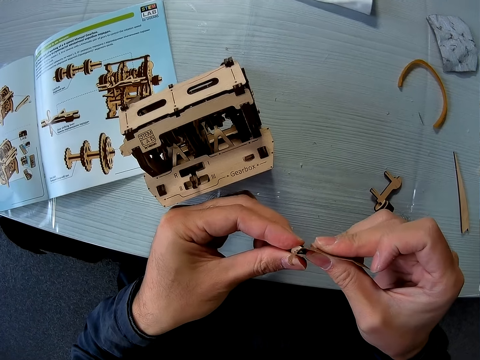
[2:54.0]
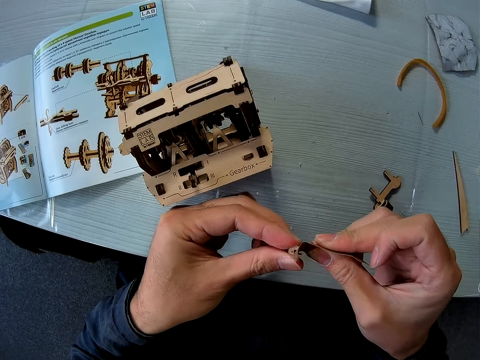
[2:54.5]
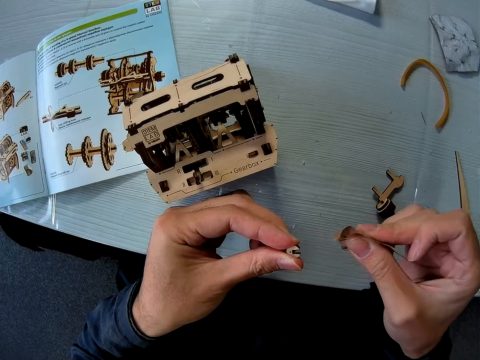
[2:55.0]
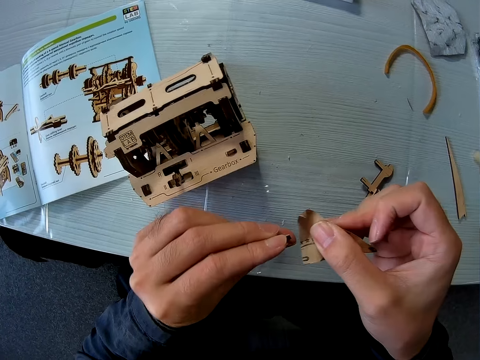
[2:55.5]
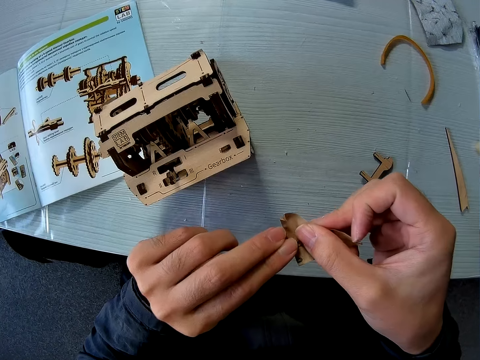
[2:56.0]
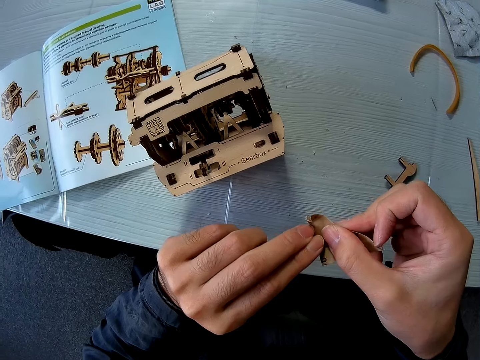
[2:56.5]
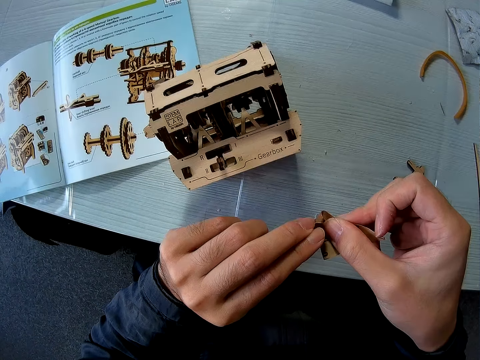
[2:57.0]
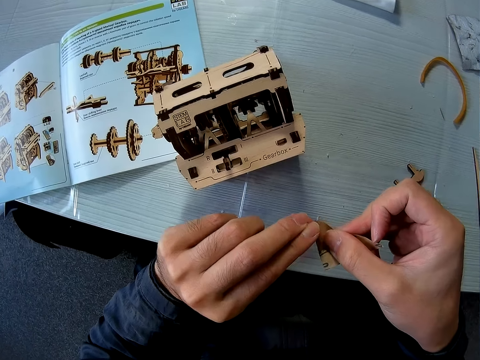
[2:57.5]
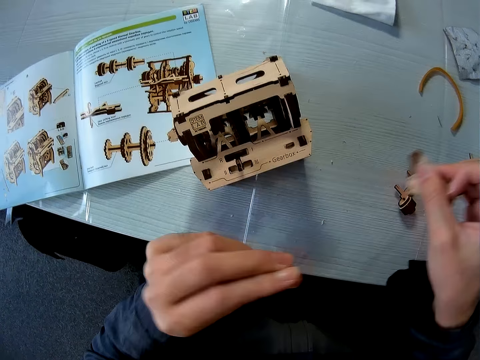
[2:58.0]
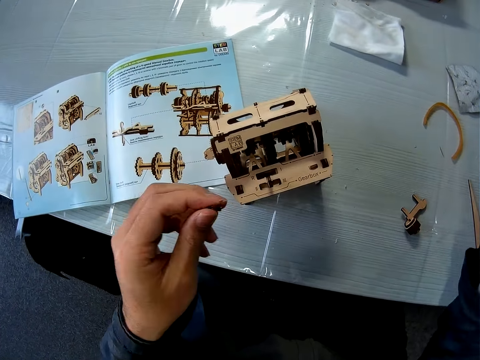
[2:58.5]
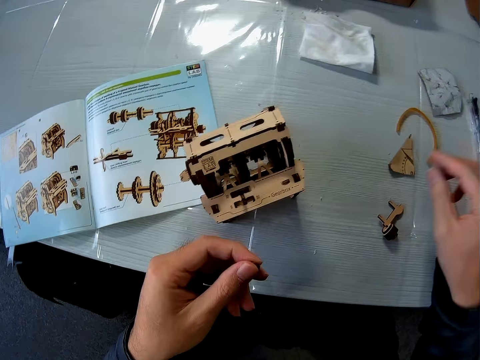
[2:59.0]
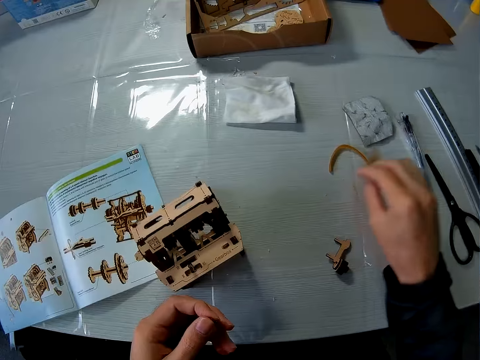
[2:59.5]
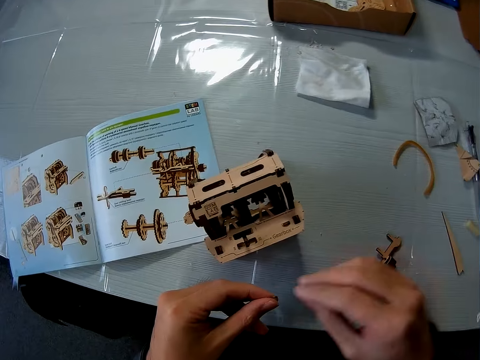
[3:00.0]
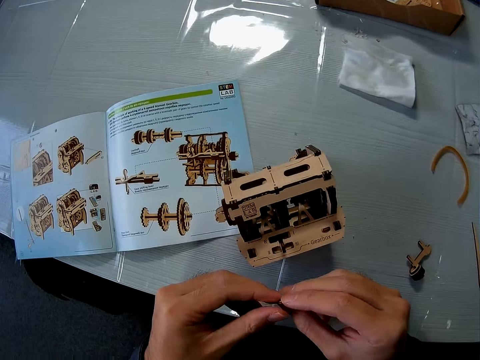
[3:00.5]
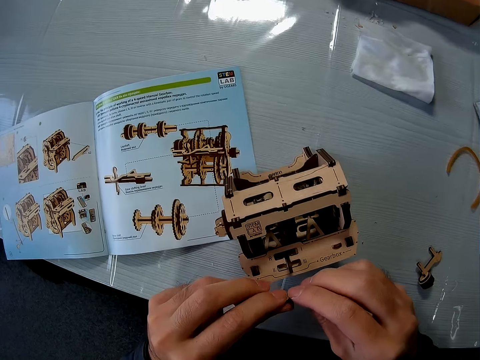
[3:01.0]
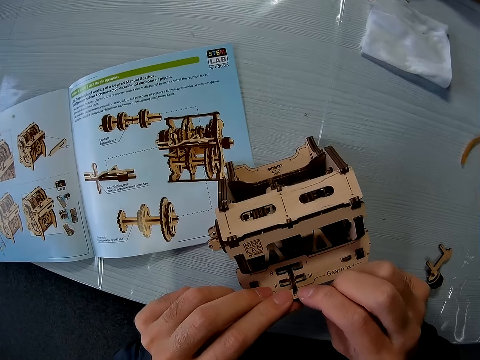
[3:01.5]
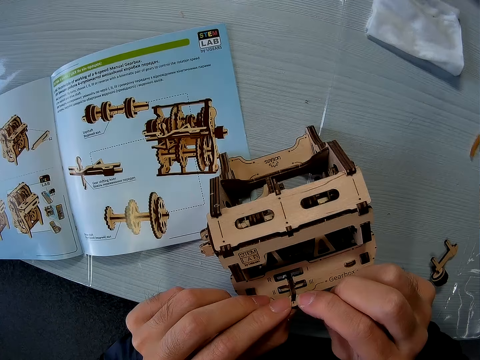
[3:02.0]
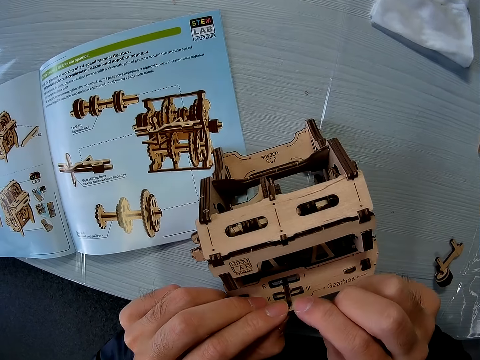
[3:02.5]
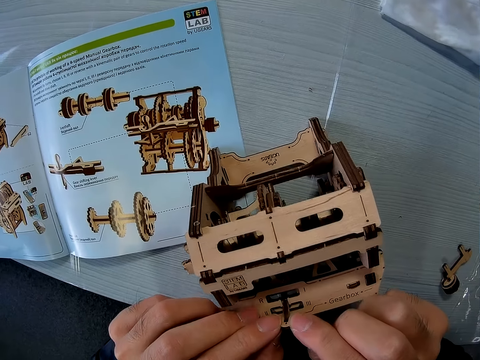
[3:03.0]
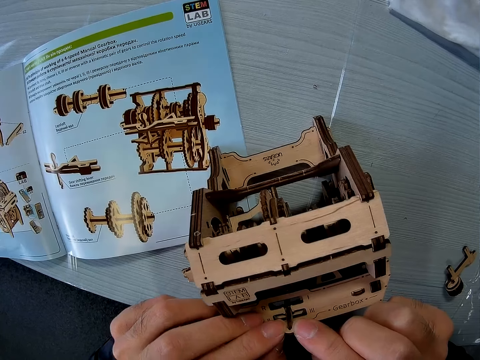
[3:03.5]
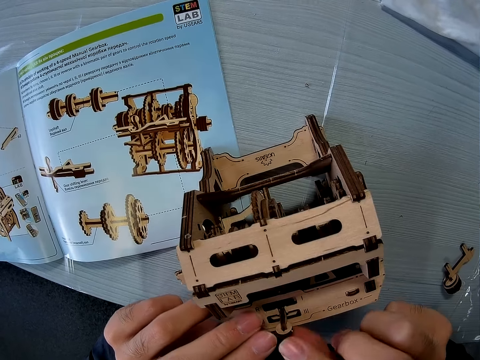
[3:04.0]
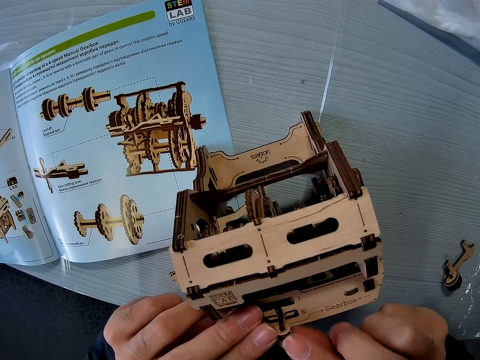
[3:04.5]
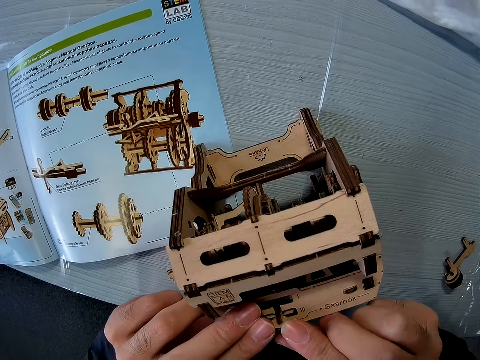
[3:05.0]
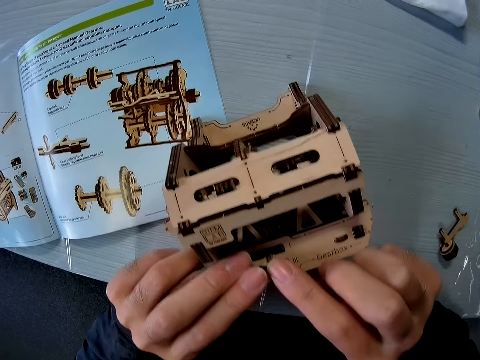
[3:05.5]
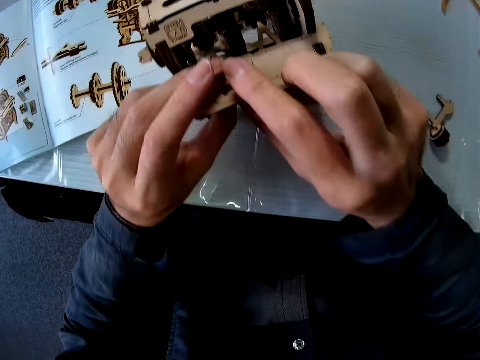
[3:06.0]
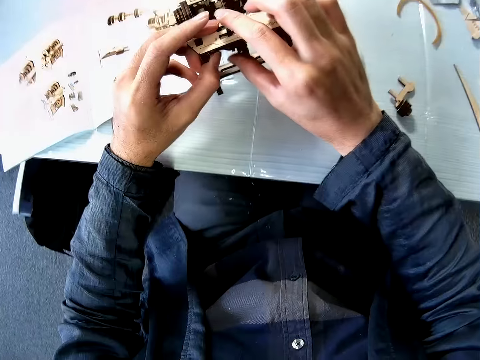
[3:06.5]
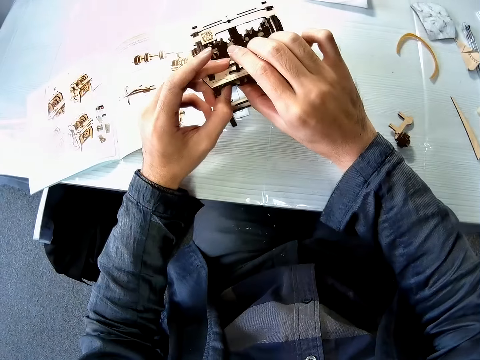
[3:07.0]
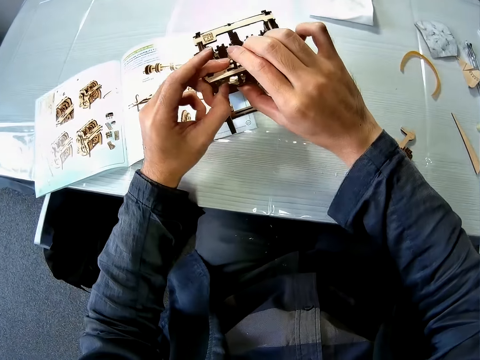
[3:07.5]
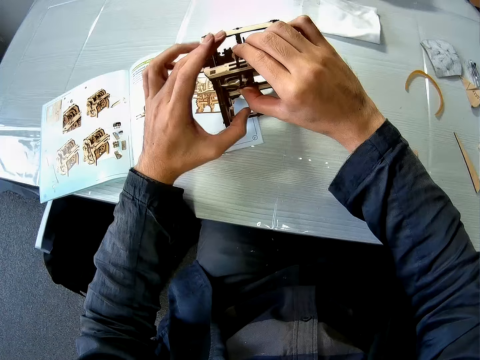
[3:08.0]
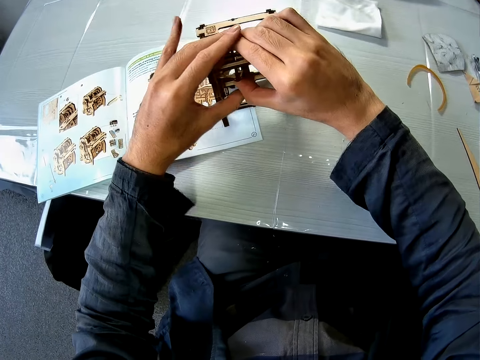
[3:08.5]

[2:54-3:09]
The camera wearer scrubs the laser cut piece. They put the laser cut on the table. They move the sandpaper on the table. They hold the laser cut piece. They join the piece of cardboard to the cardboard structure.

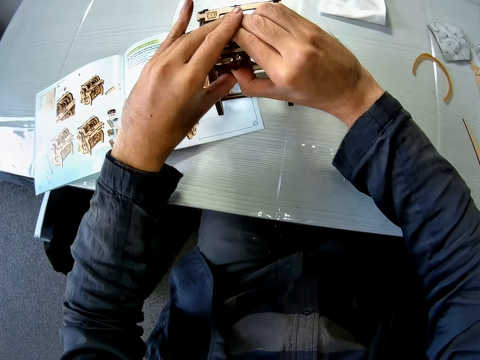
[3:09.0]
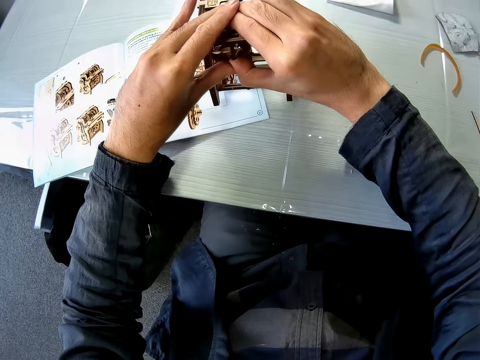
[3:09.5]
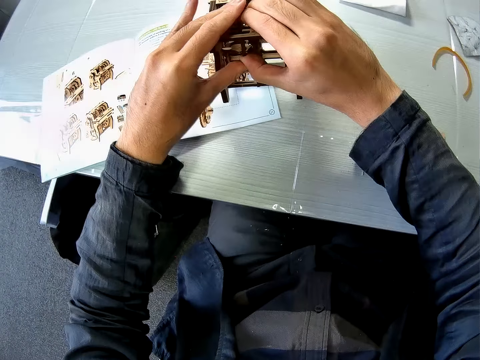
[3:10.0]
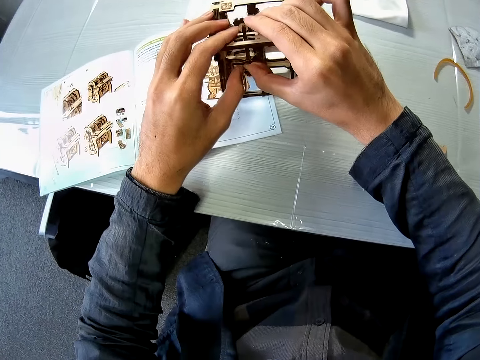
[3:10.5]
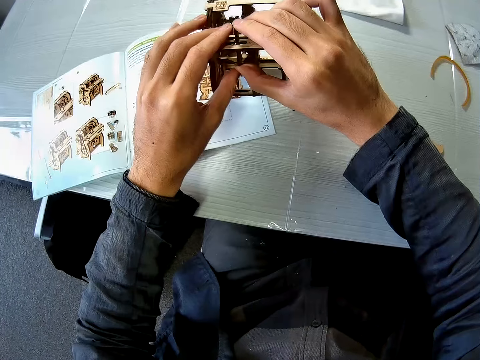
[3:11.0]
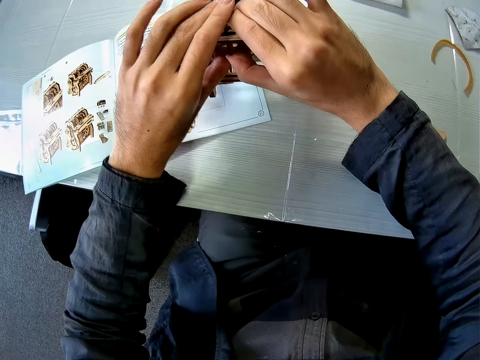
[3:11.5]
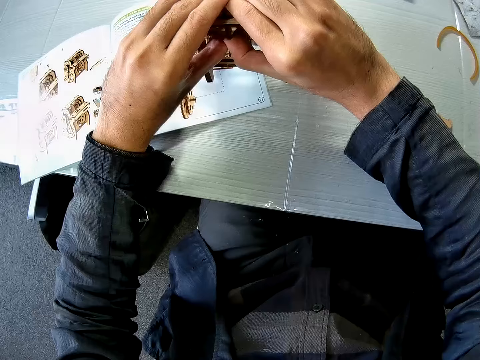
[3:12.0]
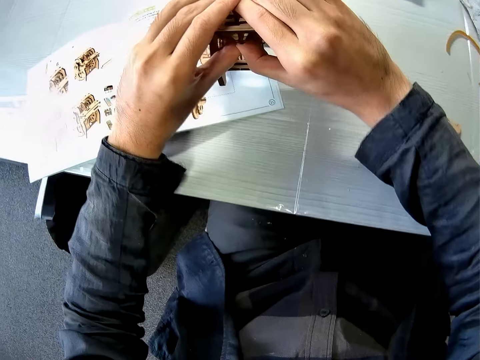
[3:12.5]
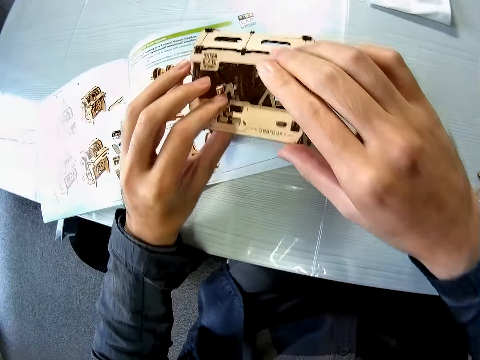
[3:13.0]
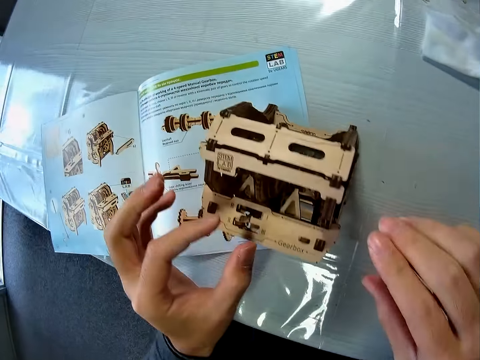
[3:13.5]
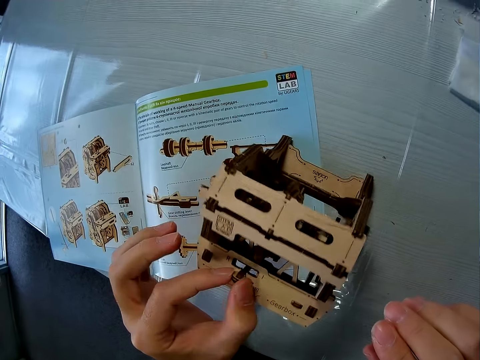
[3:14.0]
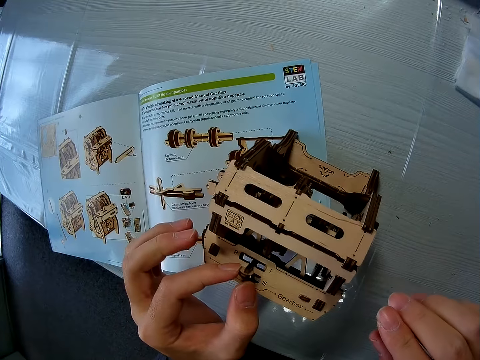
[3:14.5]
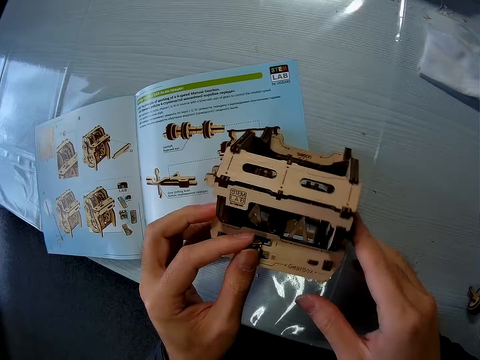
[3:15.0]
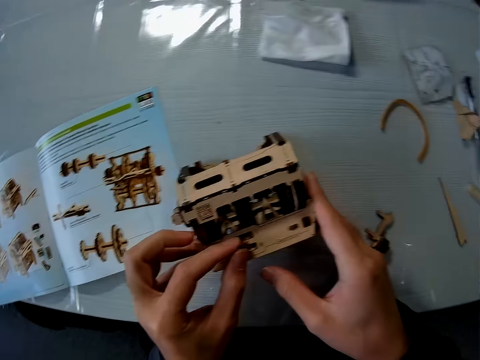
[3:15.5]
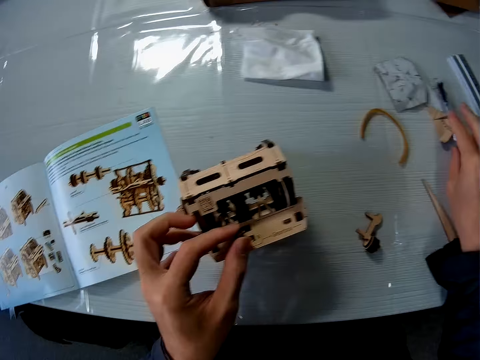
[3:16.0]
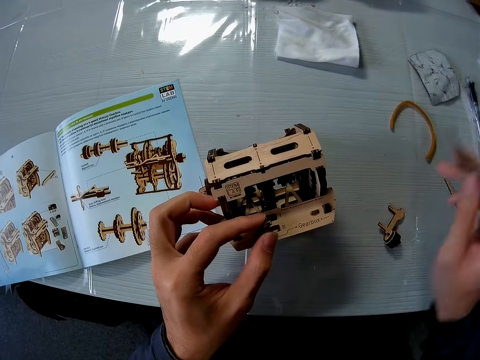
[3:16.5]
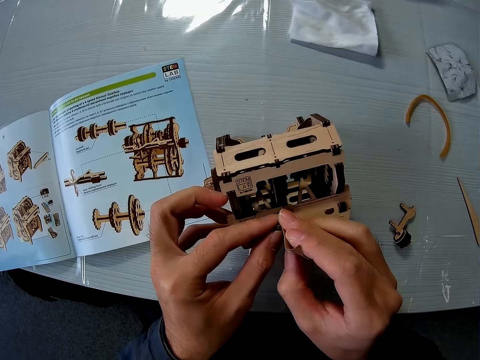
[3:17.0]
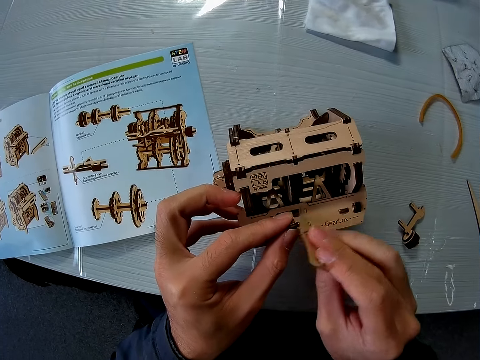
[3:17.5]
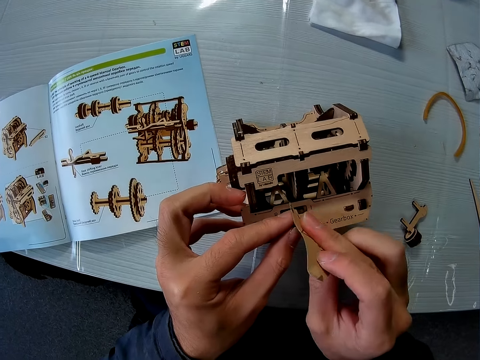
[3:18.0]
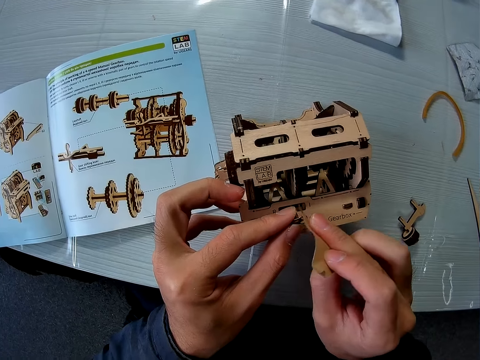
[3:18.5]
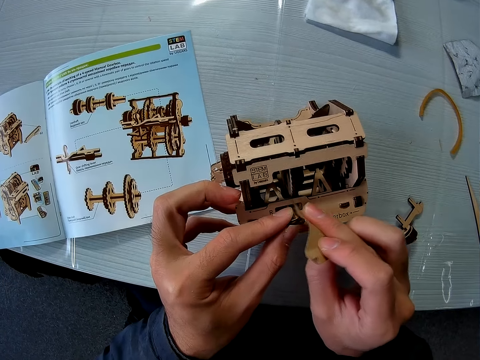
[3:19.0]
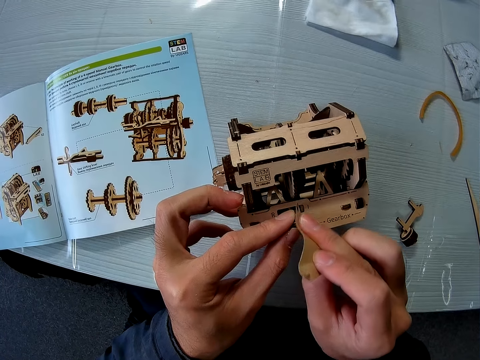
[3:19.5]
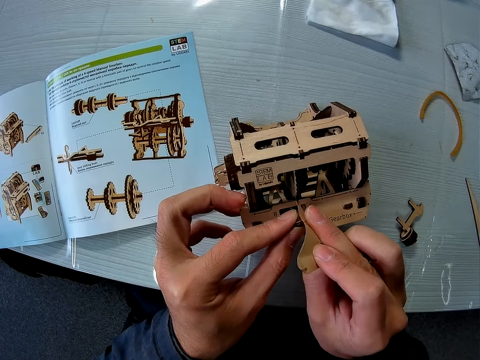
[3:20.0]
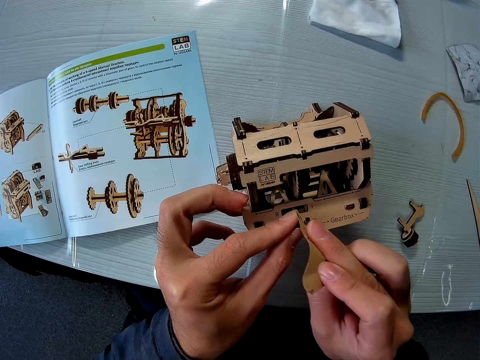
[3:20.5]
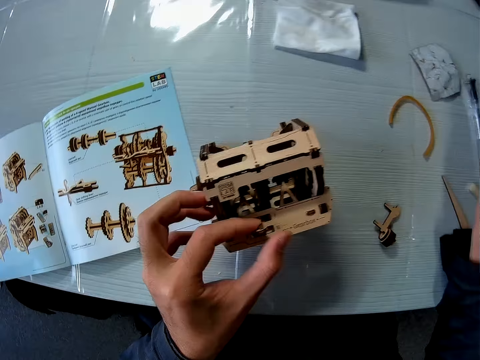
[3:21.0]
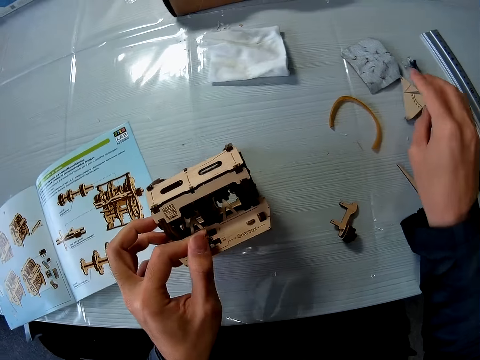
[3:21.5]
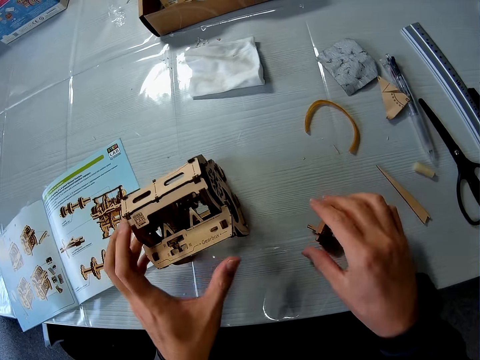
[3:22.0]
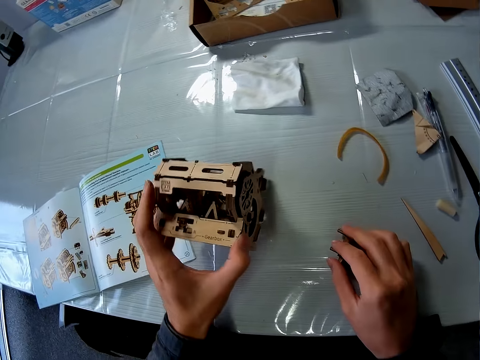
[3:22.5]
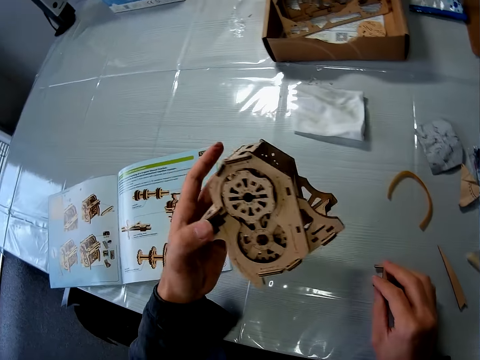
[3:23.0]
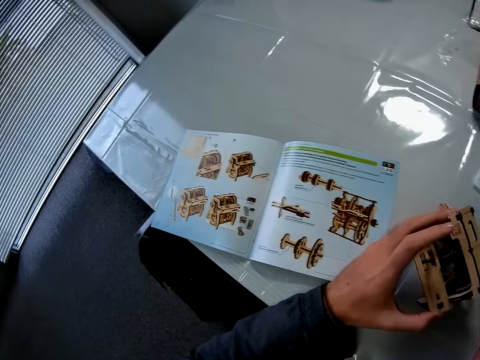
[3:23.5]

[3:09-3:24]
The camera wearer adjusts the laser cut model. They pick up the sandpaper from the table. They smoothen the piece of cardboard with the sandpaper. They drop the sandpaper on the table. They pick up the cardboard structure from the table.
